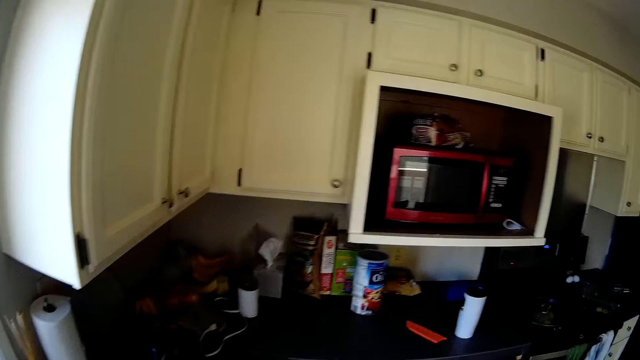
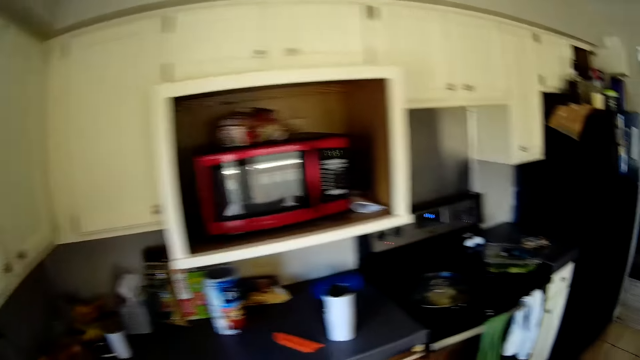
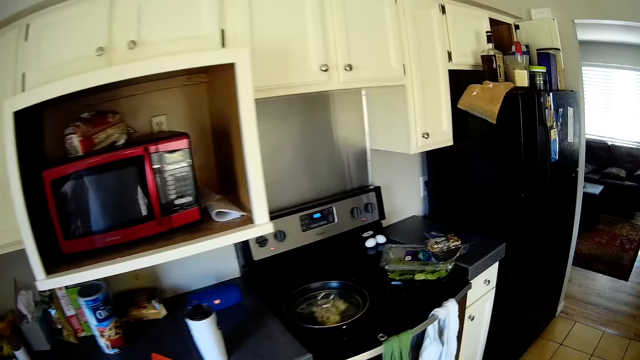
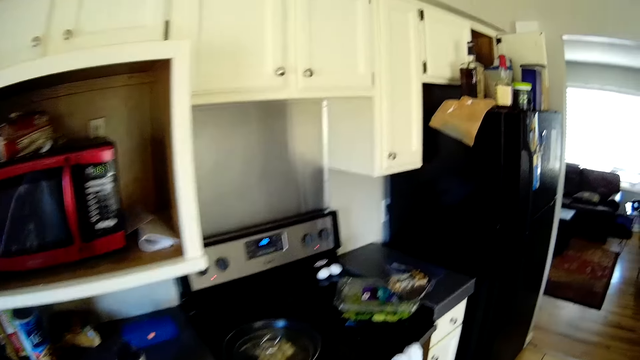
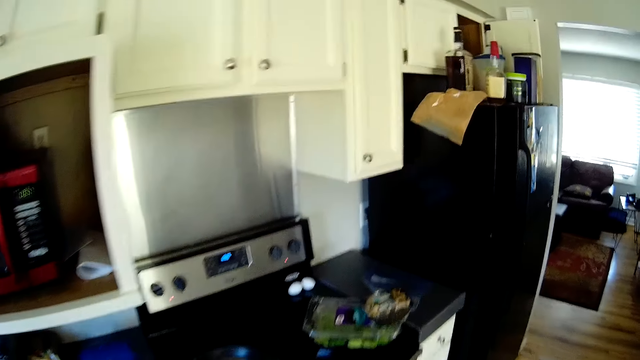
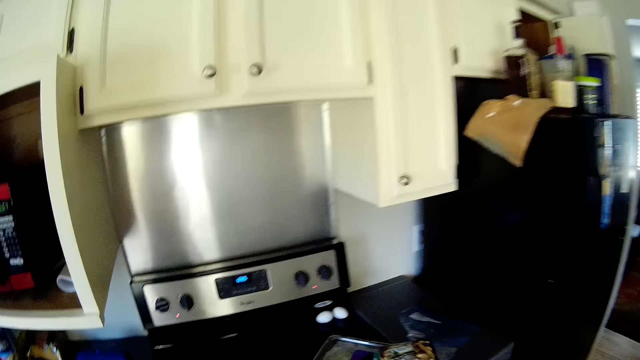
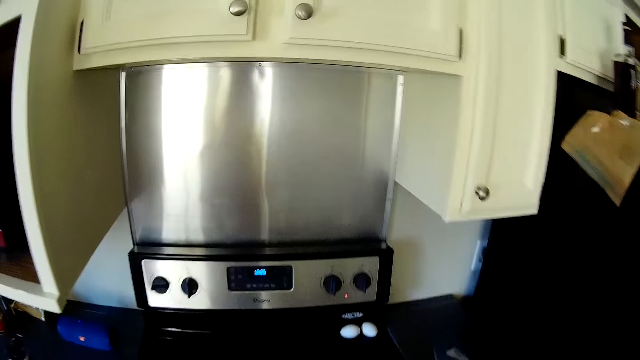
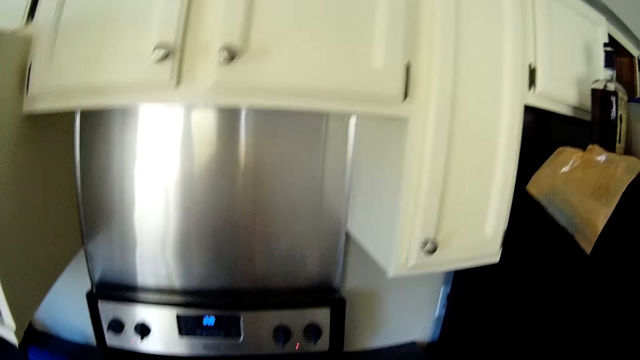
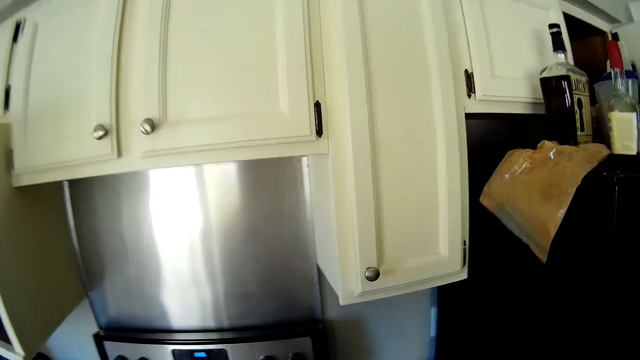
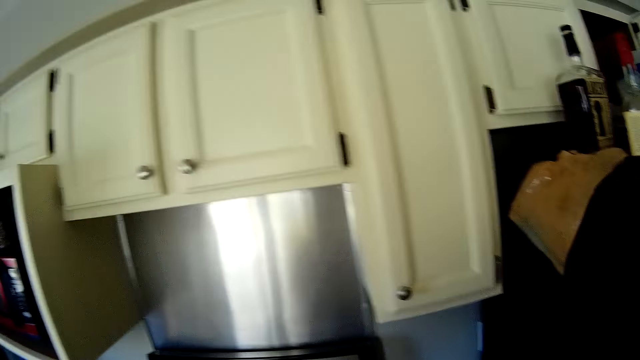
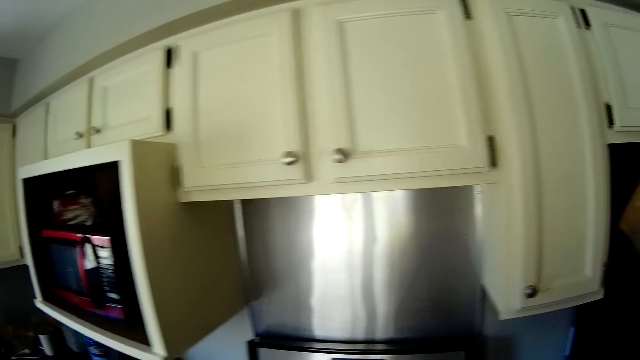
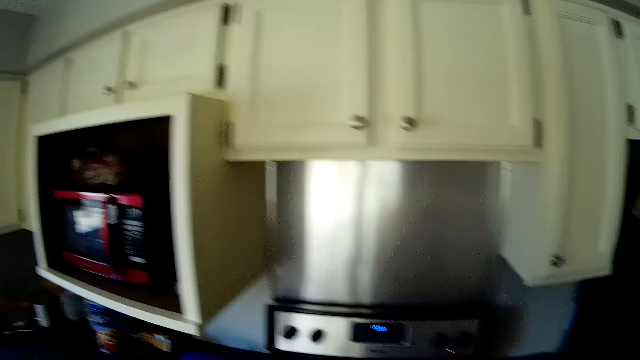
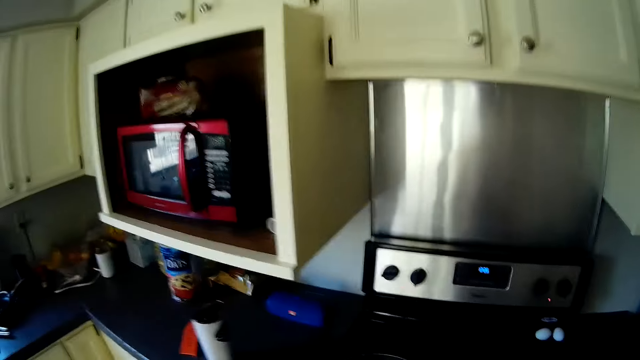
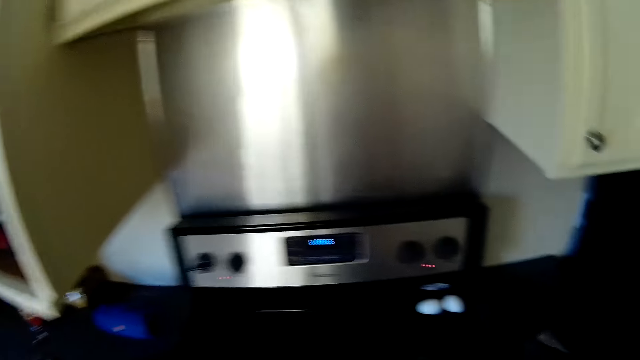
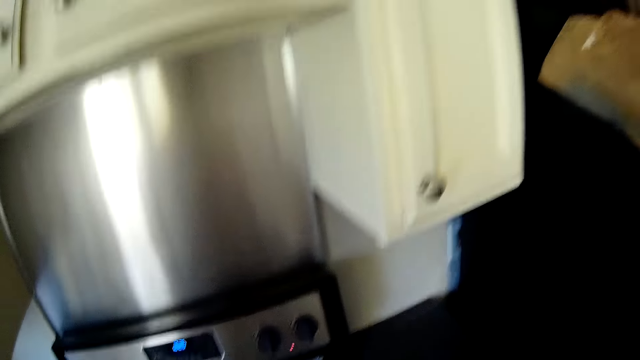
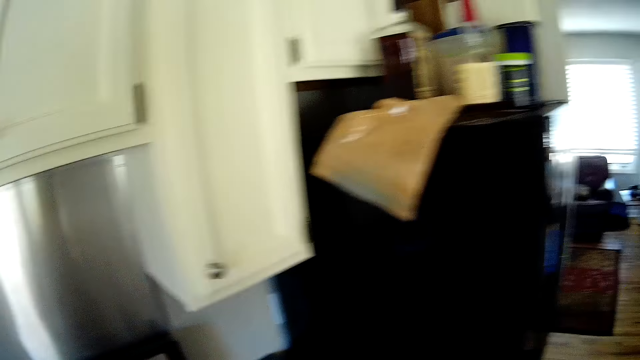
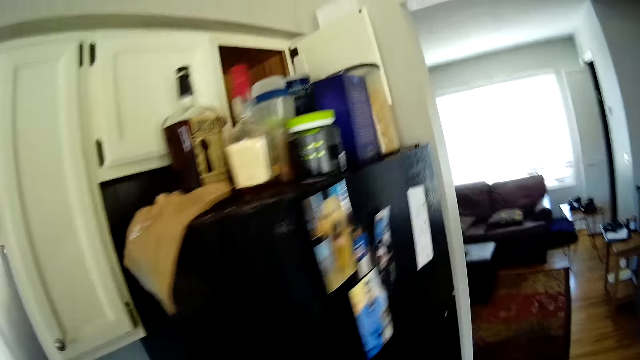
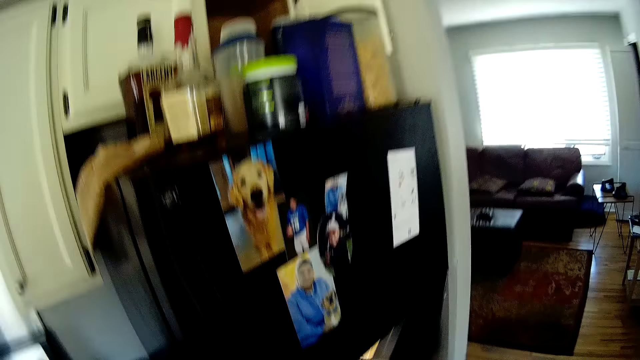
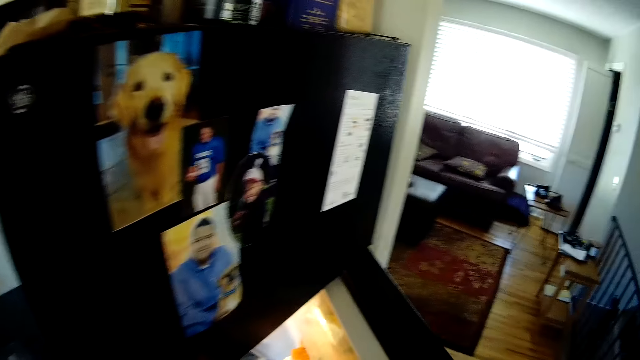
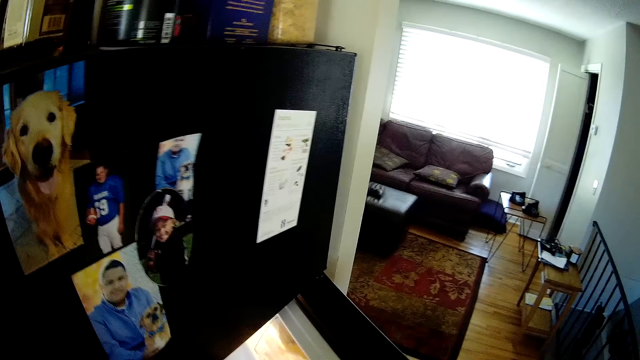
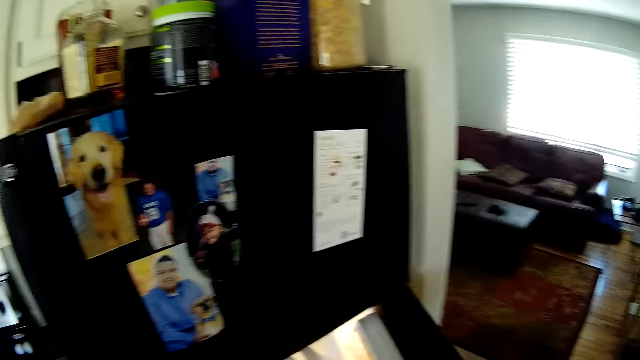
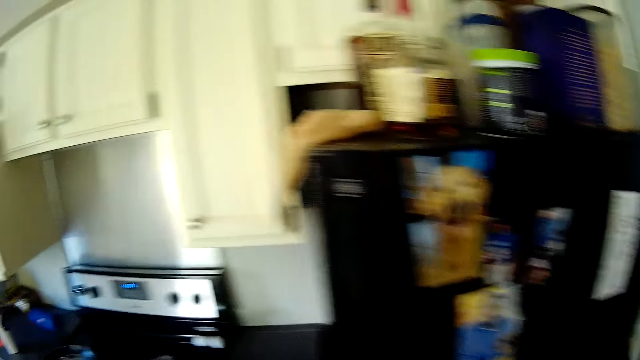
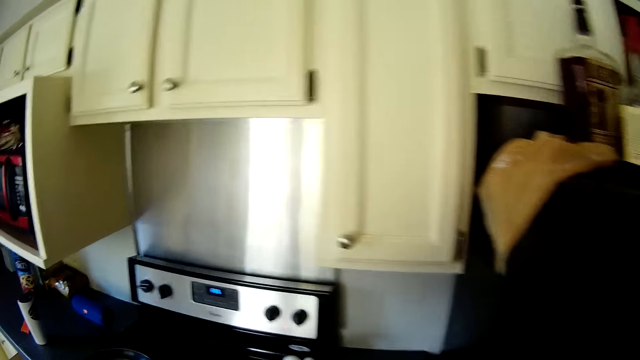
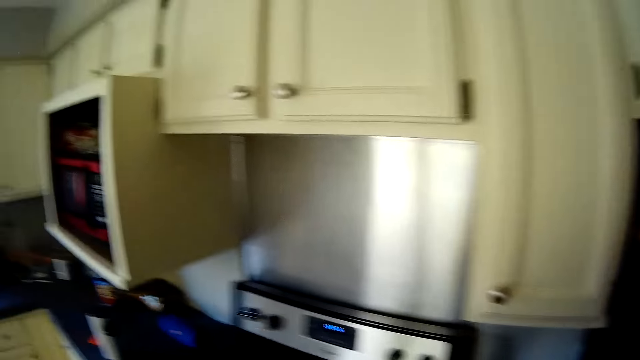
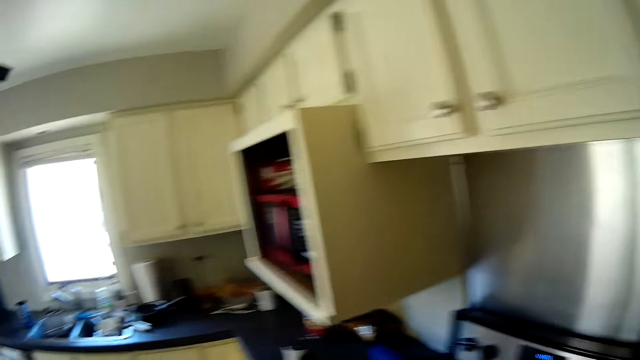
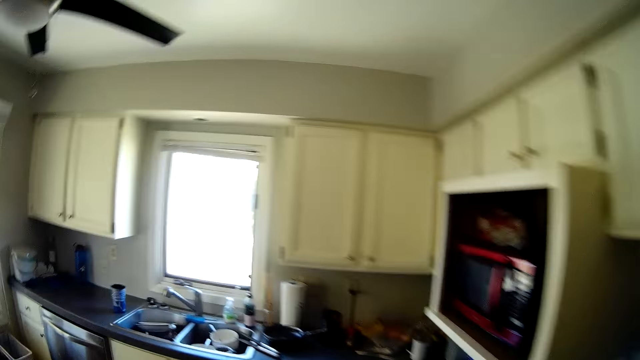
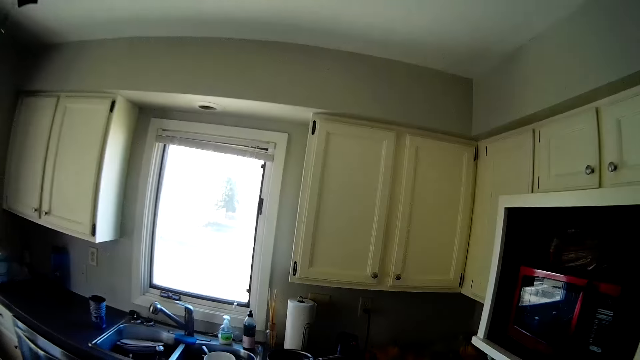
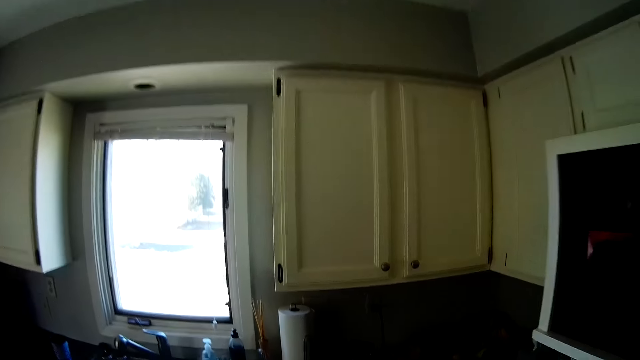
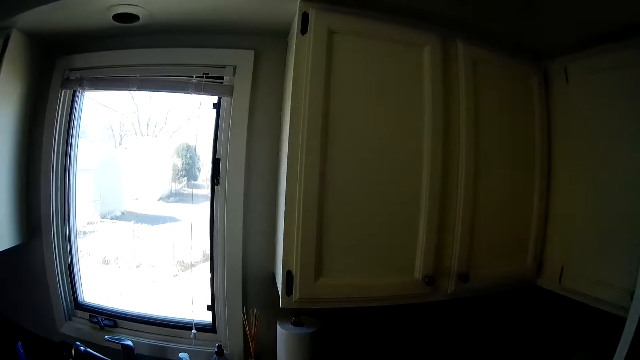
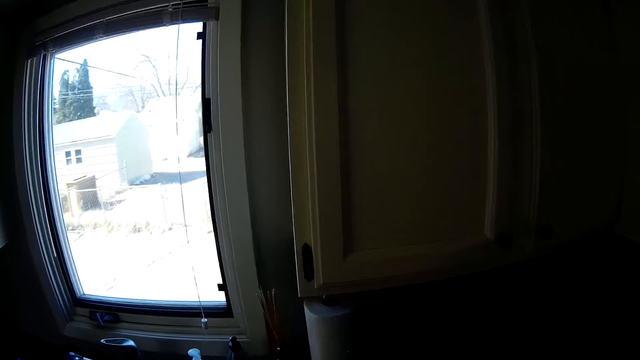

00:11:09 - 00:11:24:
The camera wearer stares around the kitchen. He moves around the kitchen. He opens the fridge with his right hand. He moves around the kitchen.

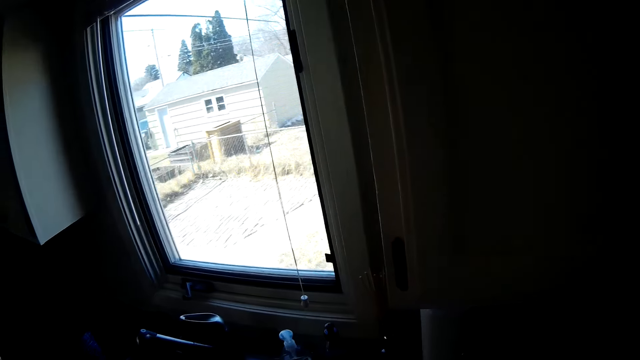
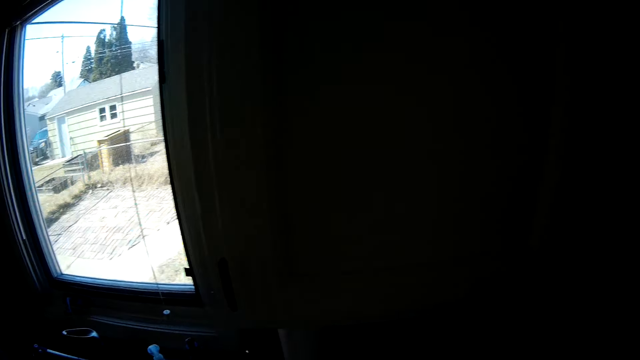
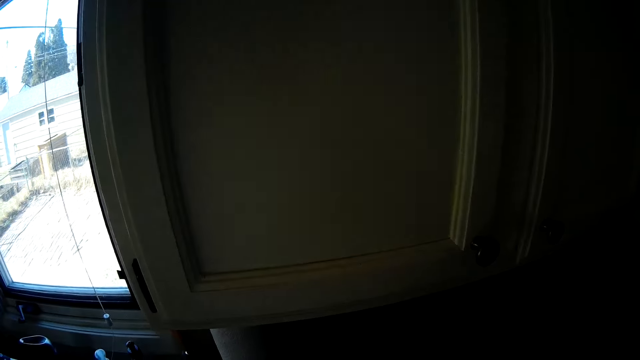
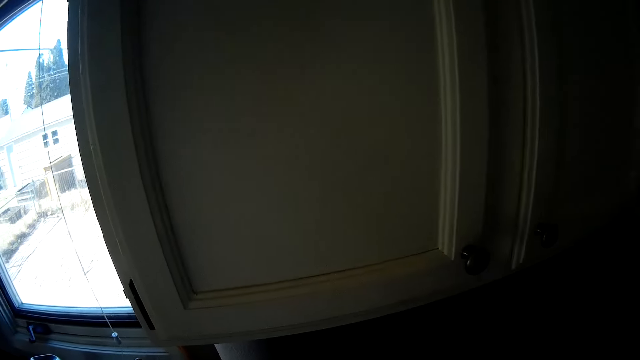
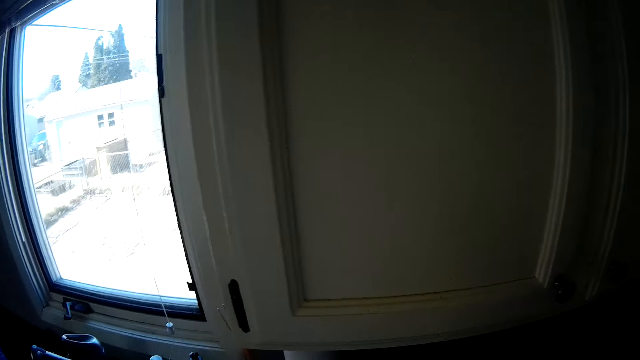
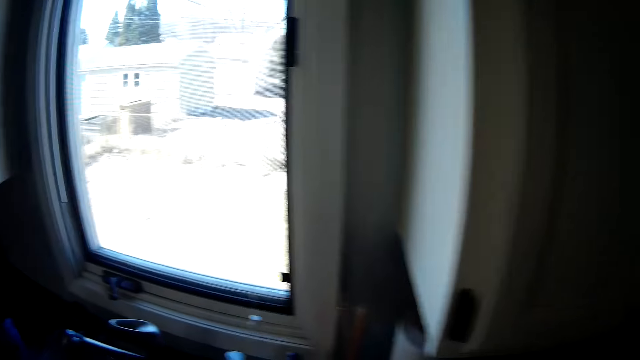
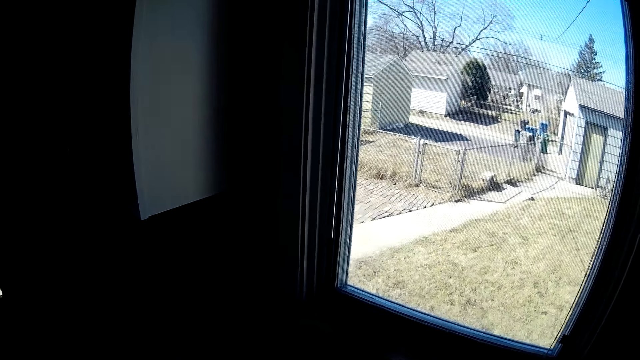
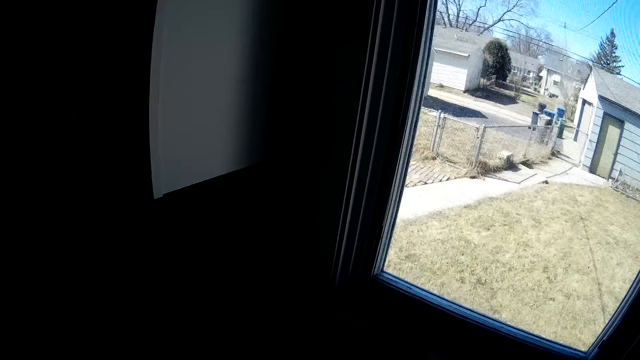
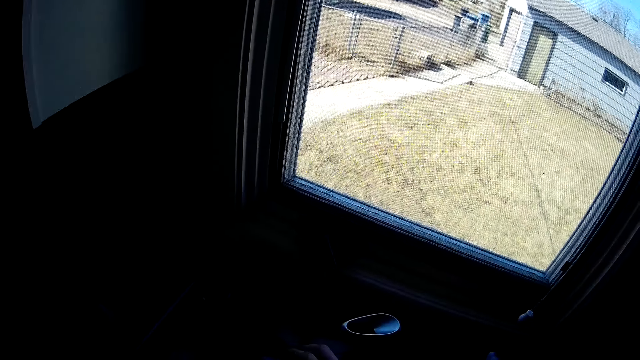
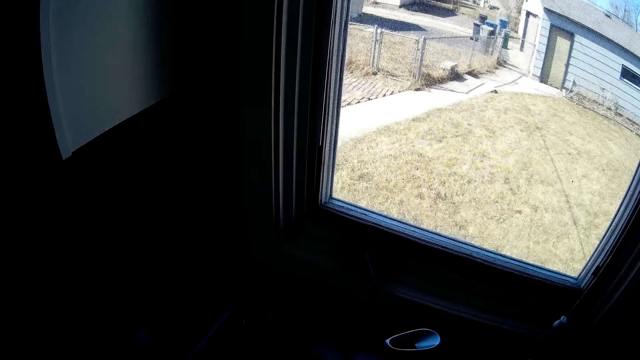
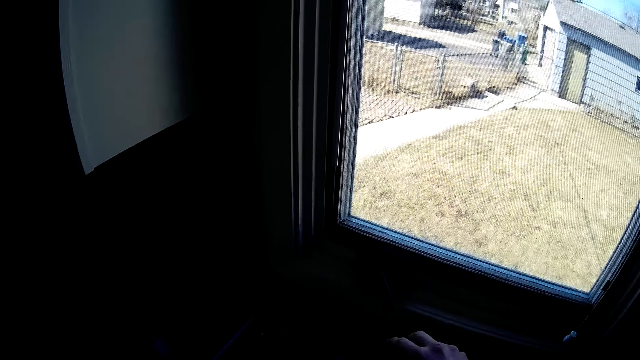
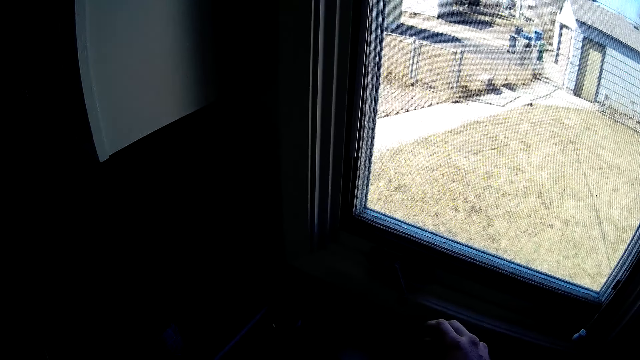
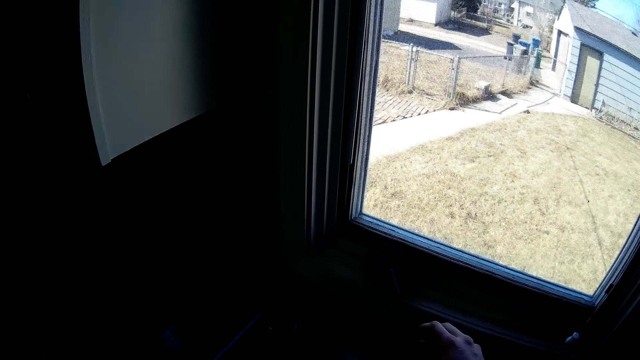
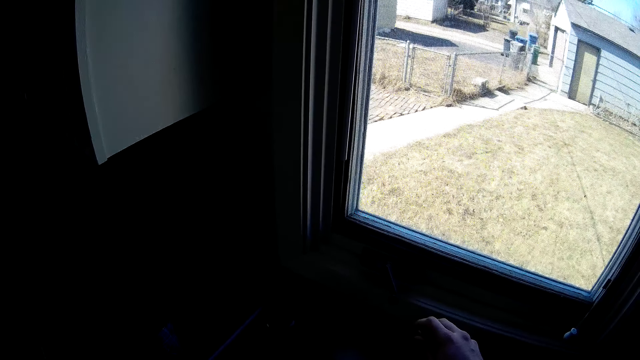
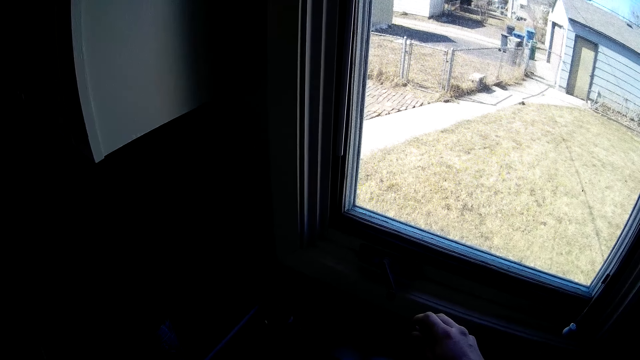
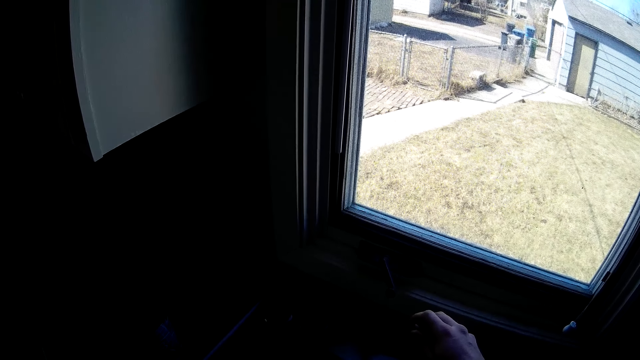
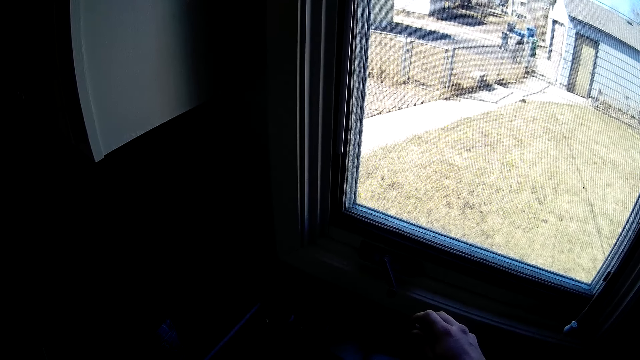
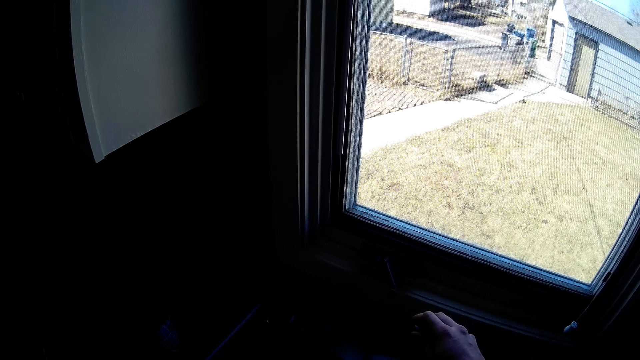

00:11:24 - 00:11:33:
The camera wearer stares outside through the kitchen windows.
